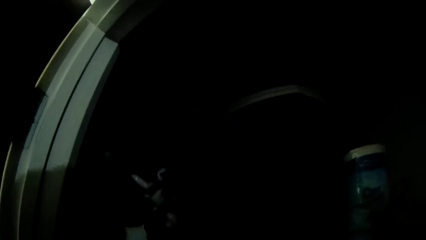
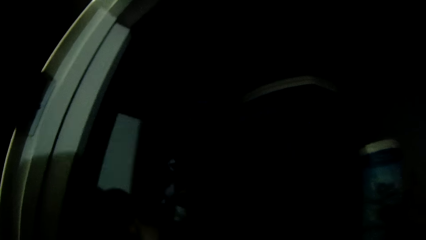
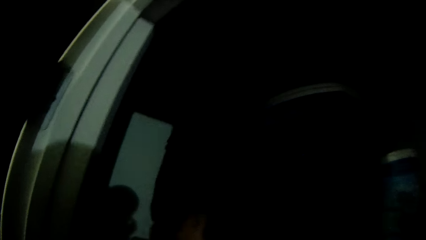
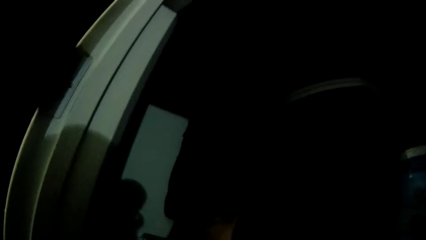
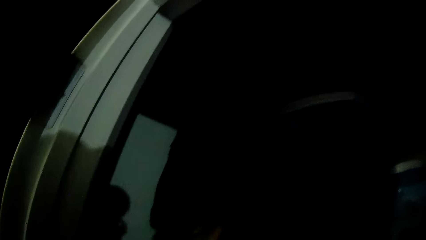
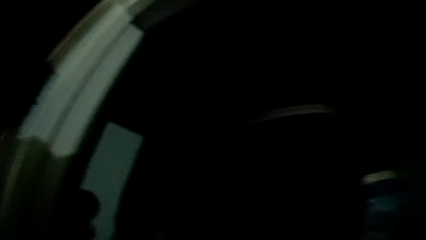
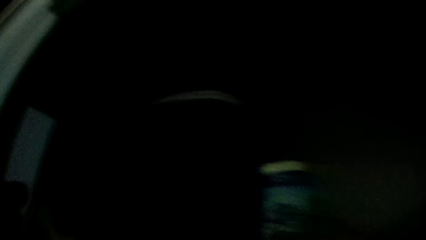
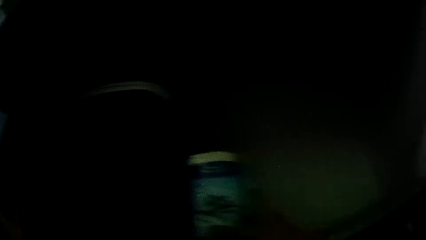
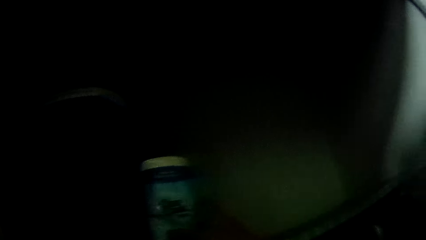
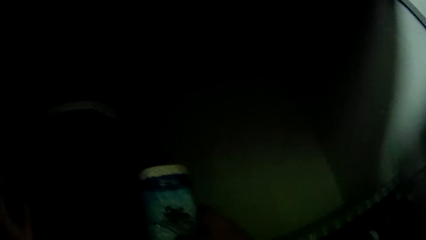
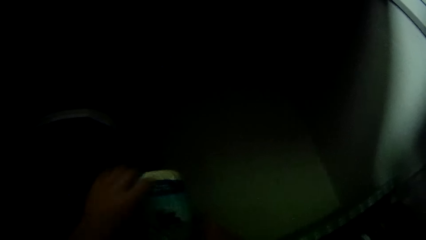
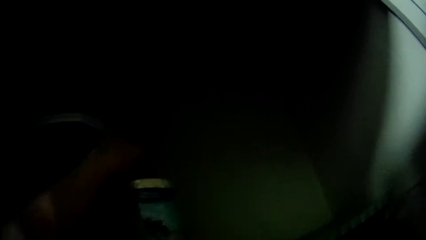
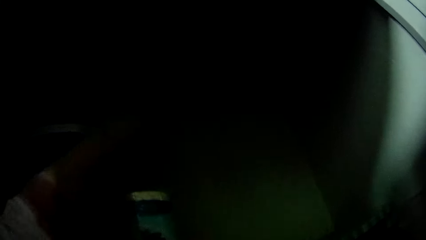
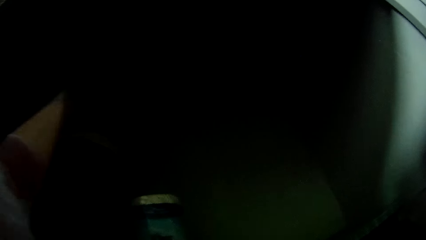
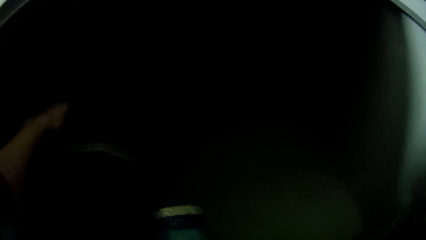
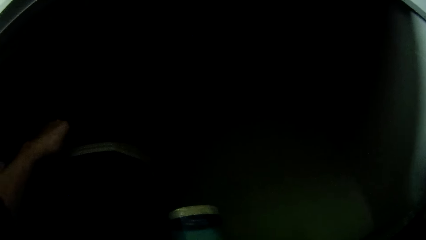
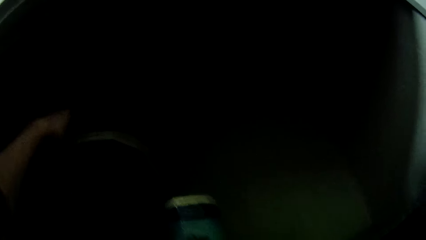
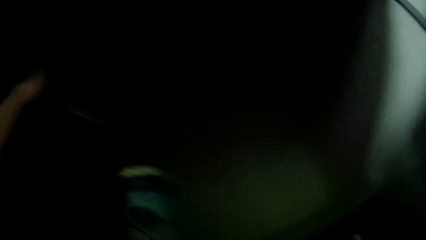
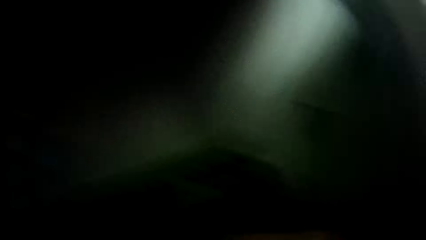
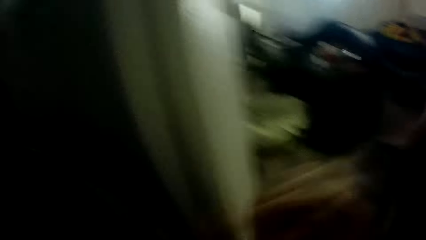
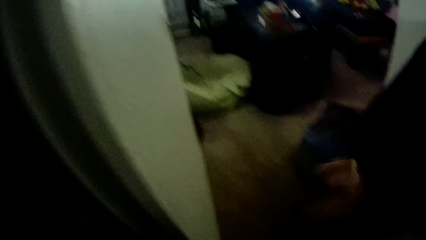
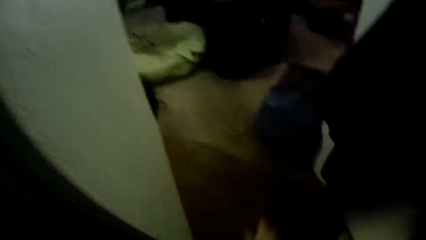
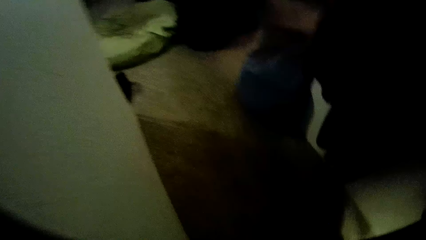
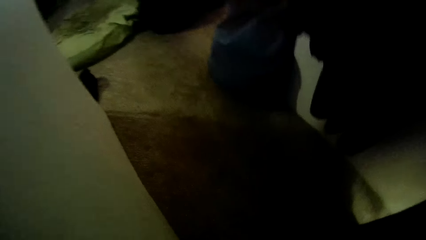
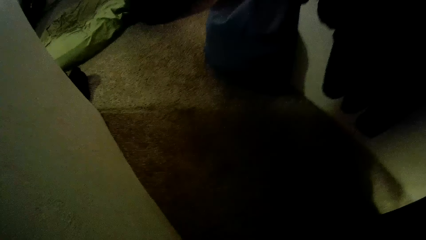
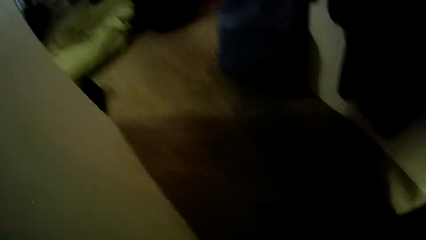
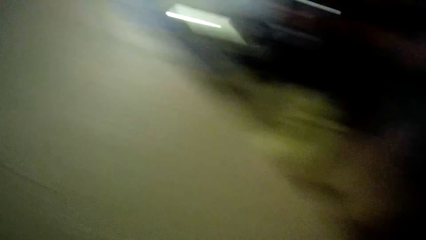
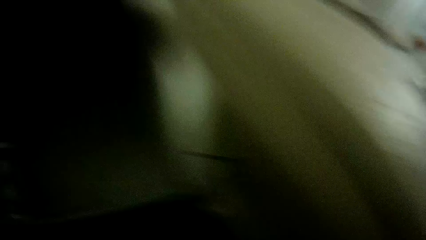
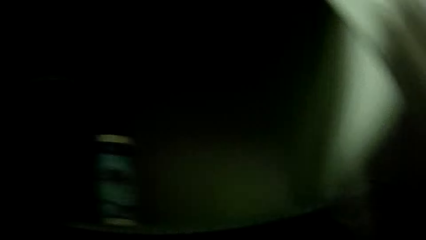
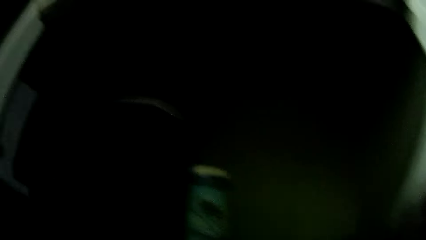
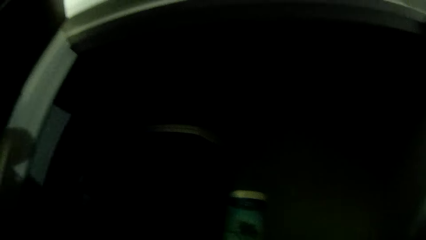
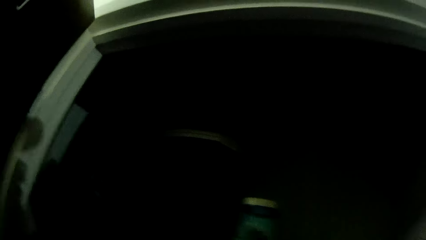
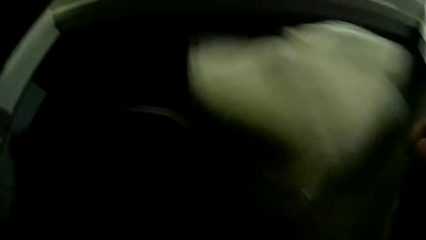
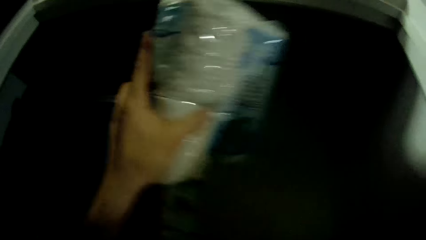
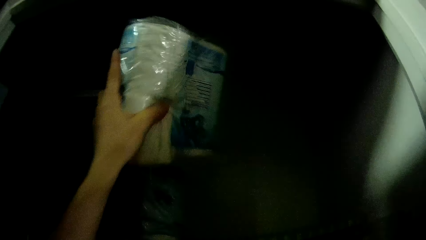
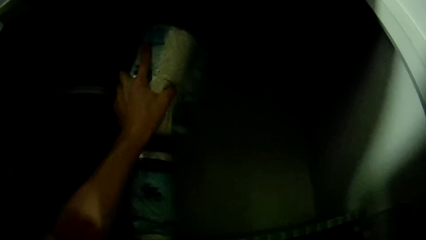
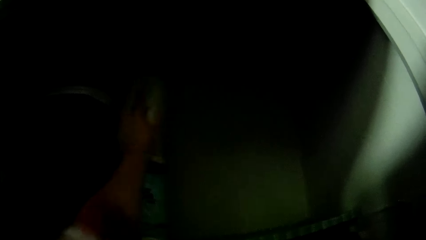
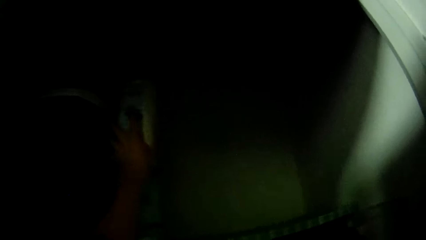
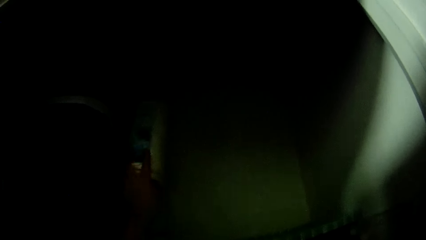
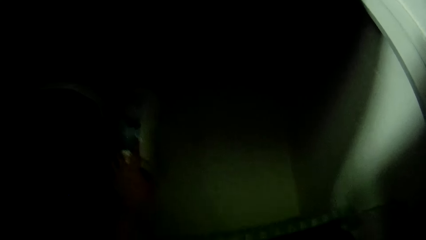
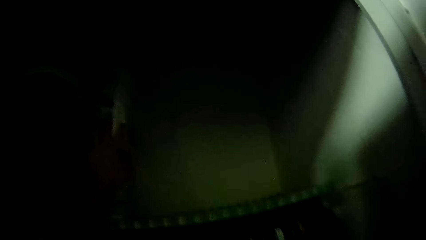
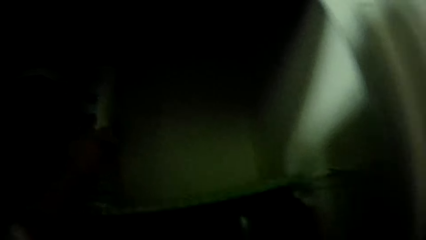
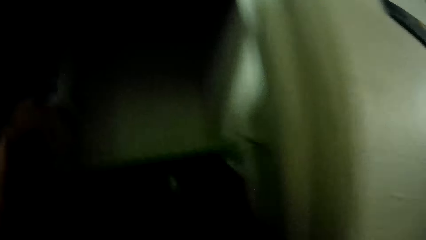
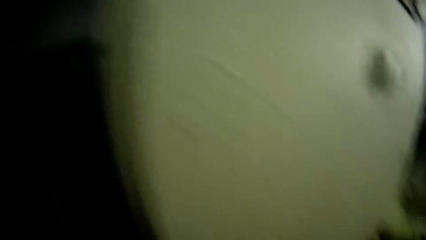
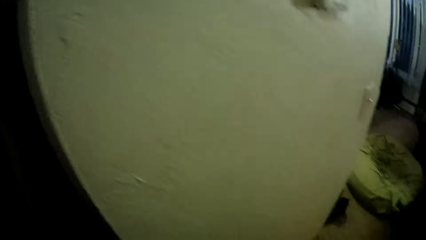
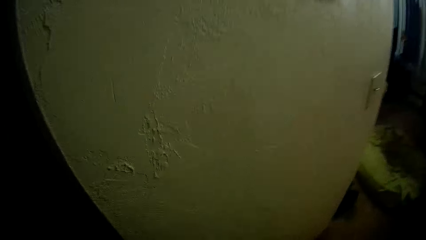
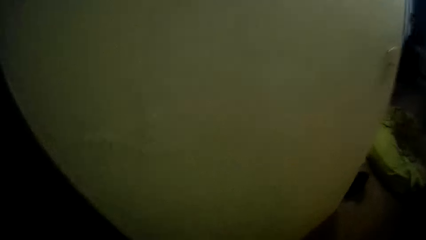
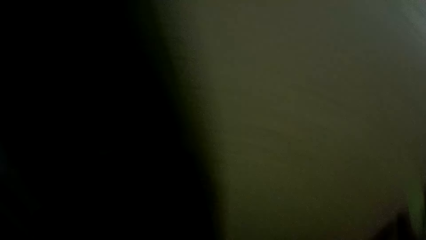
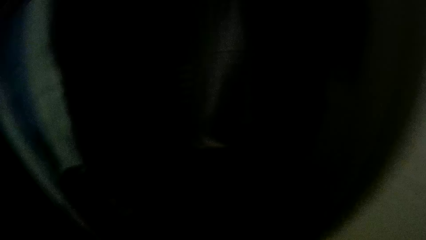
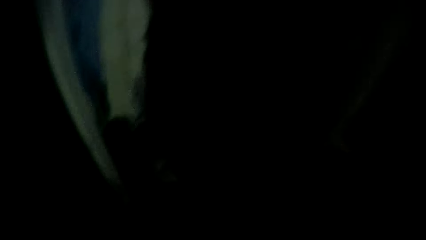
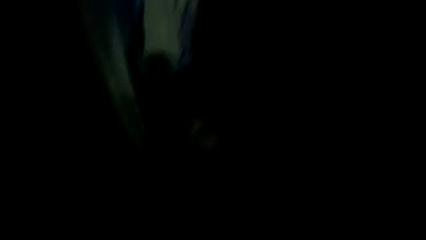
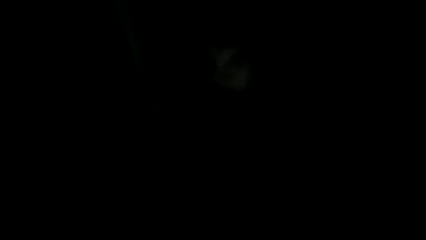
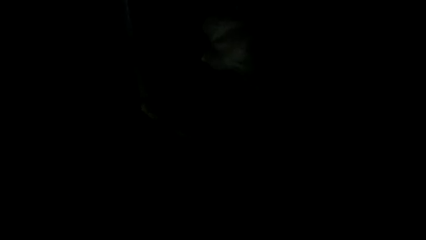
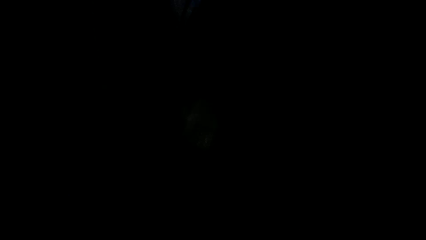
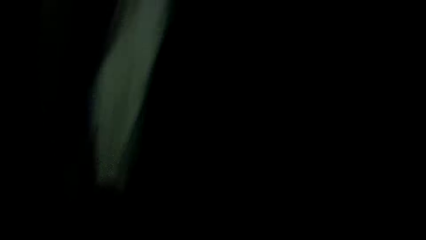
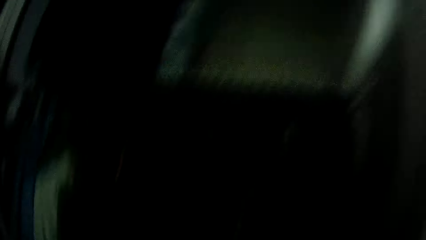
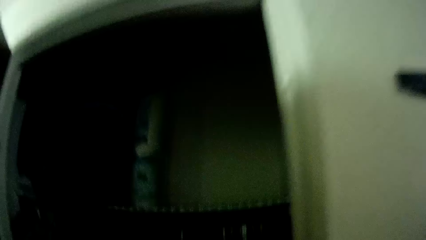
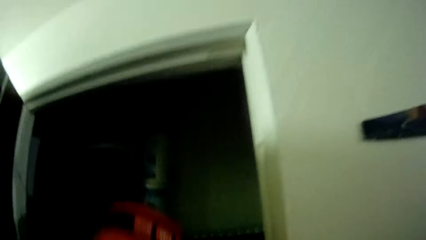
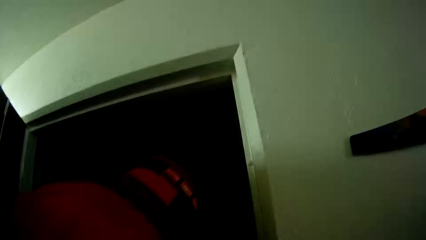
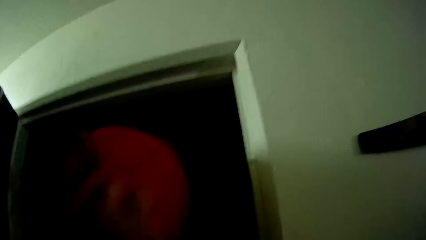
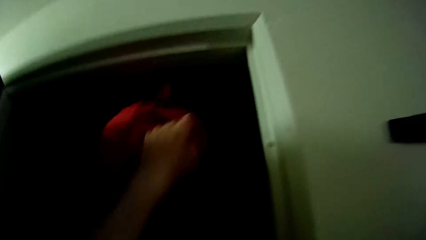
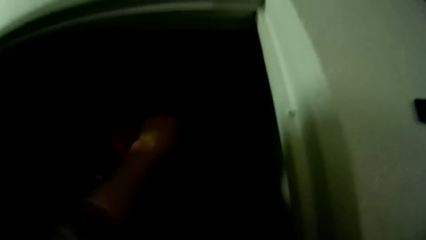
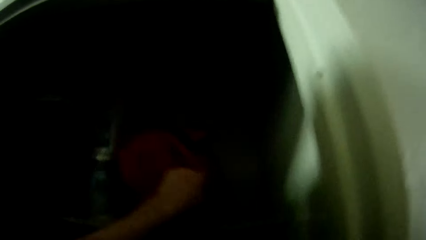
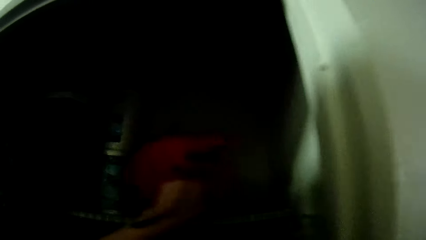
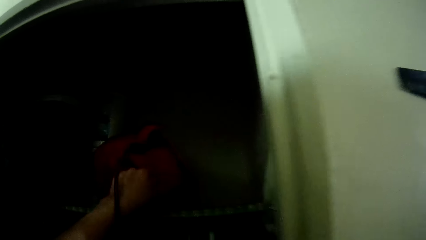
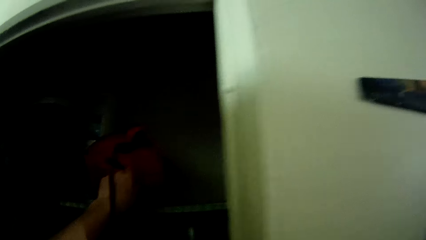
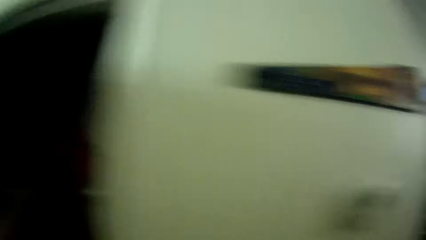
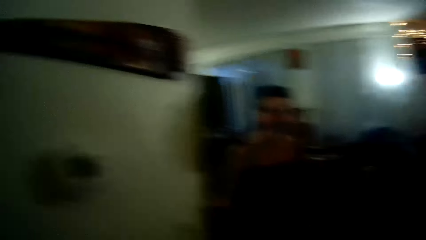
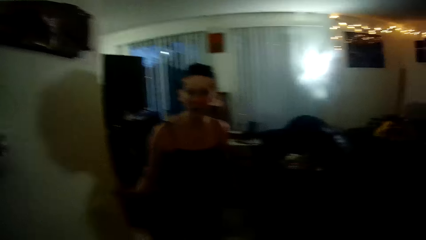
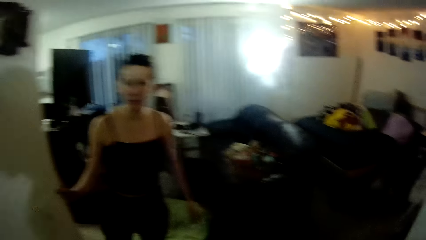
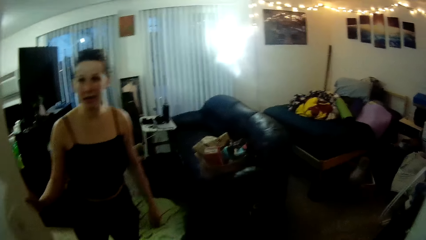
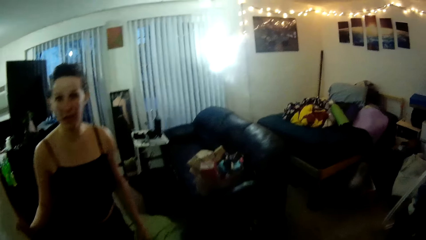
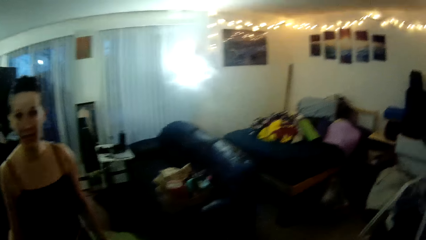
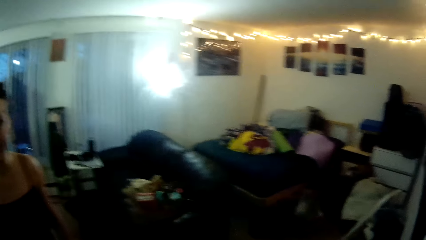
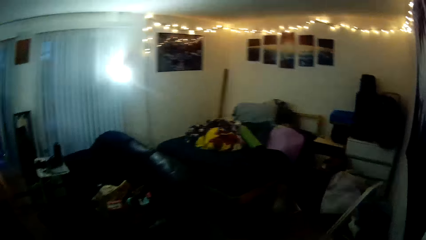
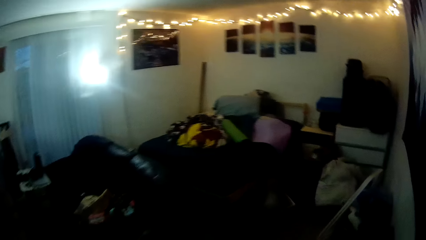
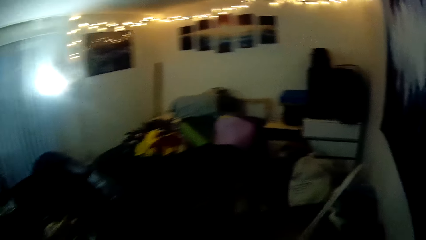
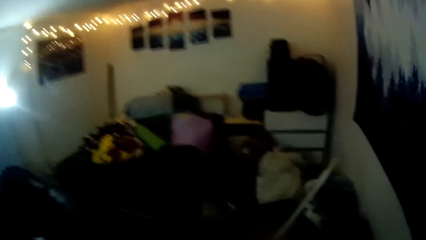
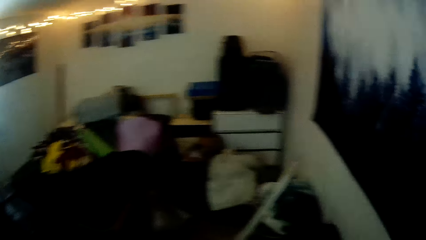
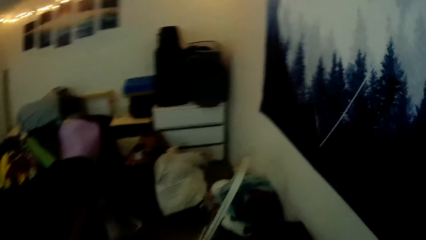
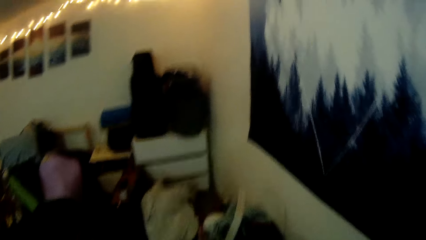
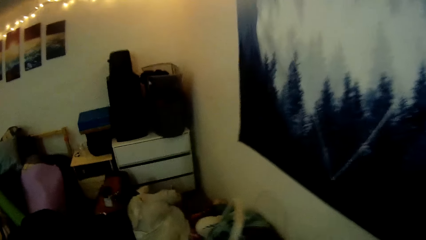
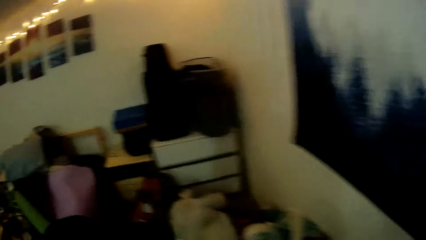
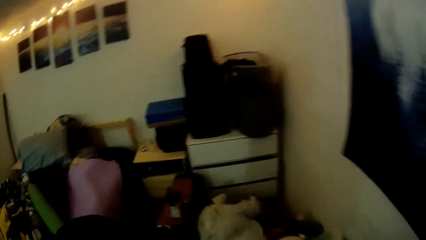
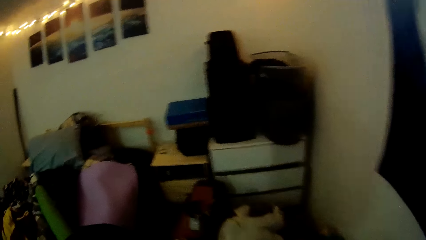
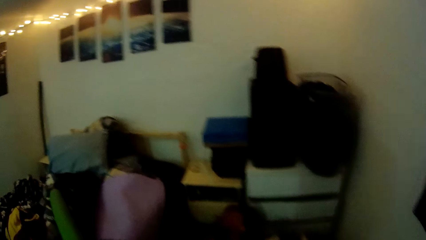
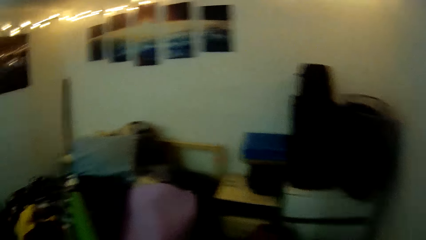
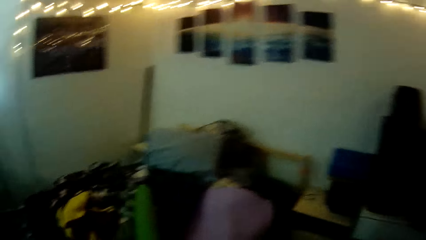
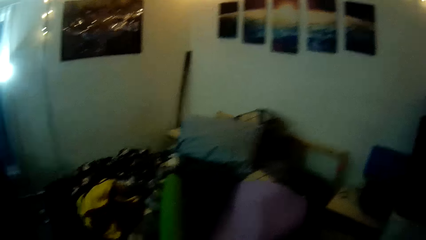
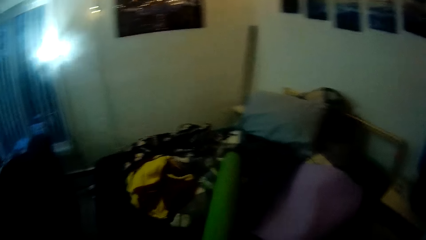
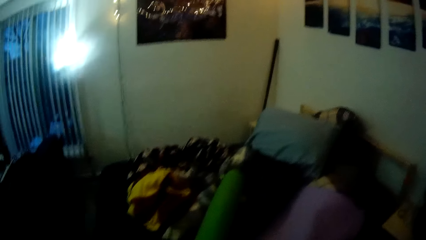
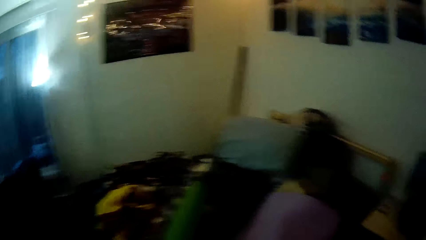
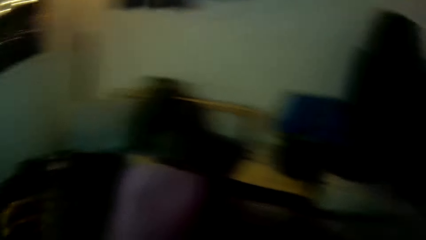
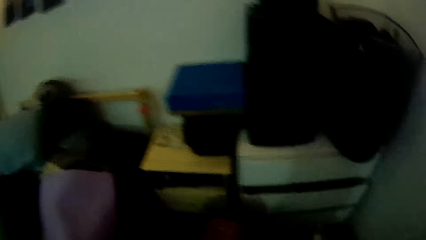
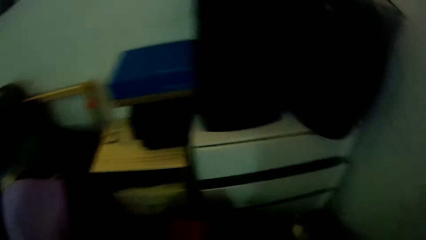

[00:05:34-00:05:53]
The camera wearer does something. They hold something. They look around the cupboard. They put something on the cupboard shelf. They look around the corridor. They pick up a bag of something. They put the bag of something in the cupboard. They turn. A lady stands next to the sitting room. The camera wearer looks around and walks around the house.
